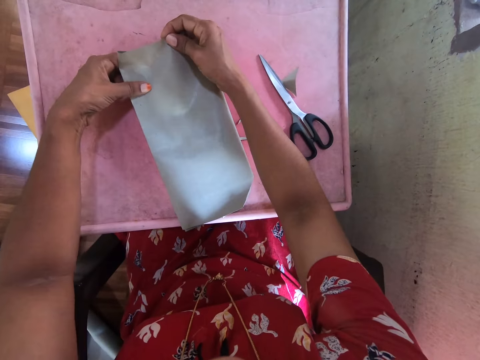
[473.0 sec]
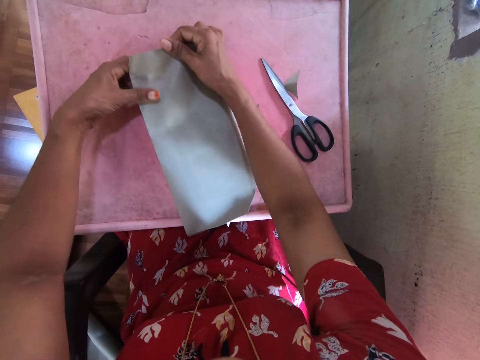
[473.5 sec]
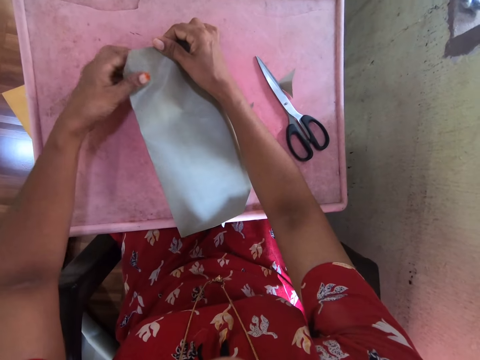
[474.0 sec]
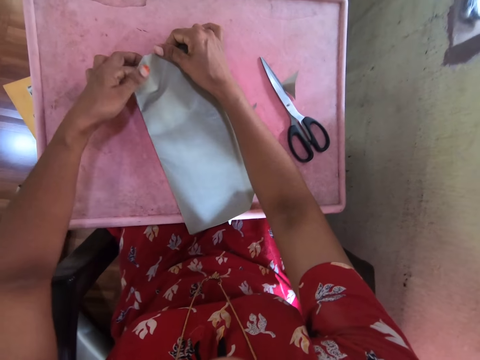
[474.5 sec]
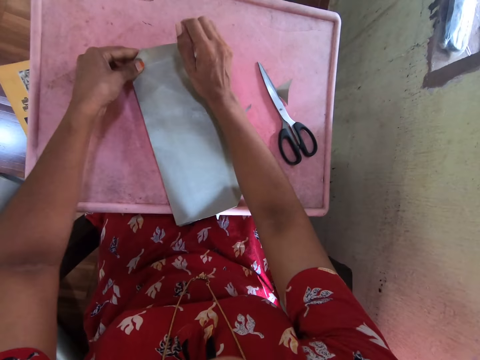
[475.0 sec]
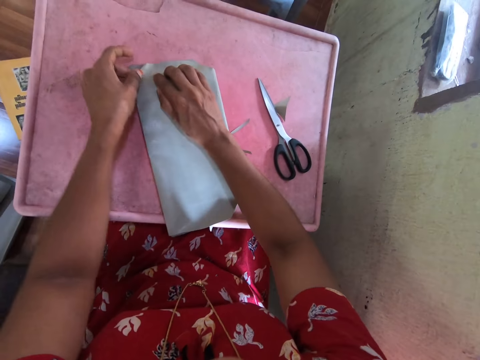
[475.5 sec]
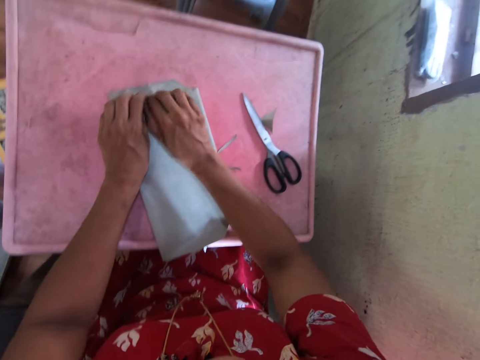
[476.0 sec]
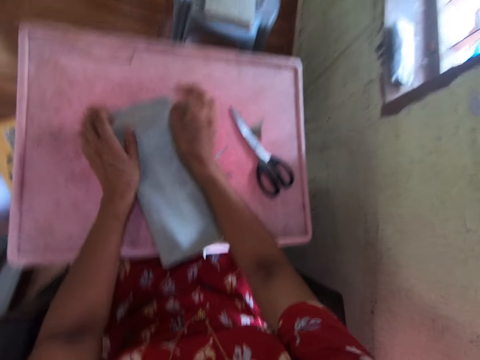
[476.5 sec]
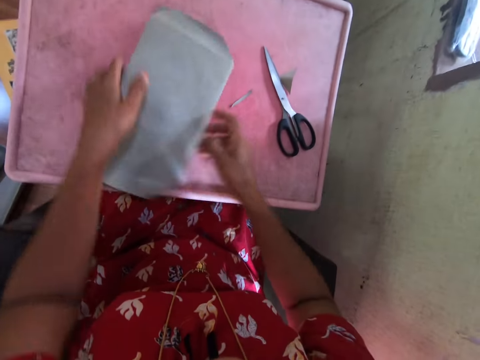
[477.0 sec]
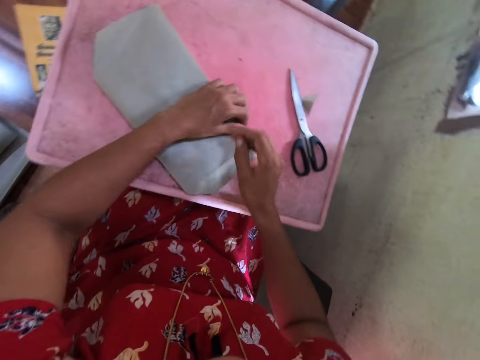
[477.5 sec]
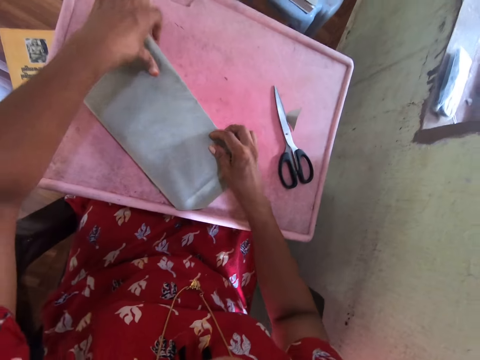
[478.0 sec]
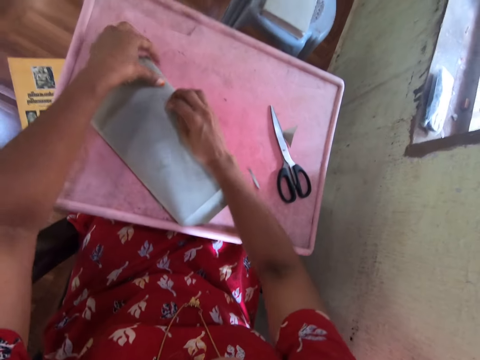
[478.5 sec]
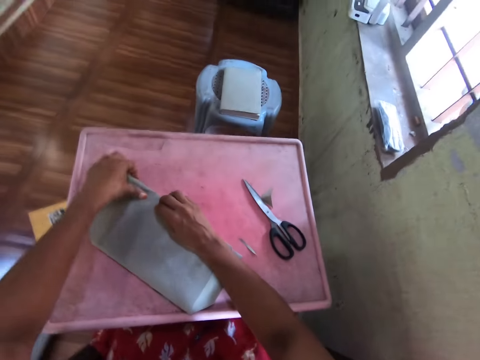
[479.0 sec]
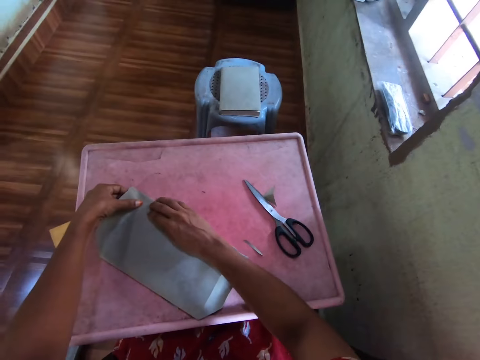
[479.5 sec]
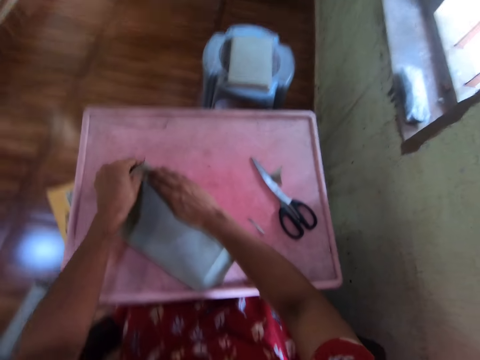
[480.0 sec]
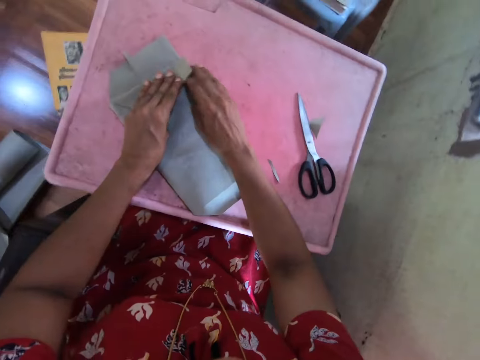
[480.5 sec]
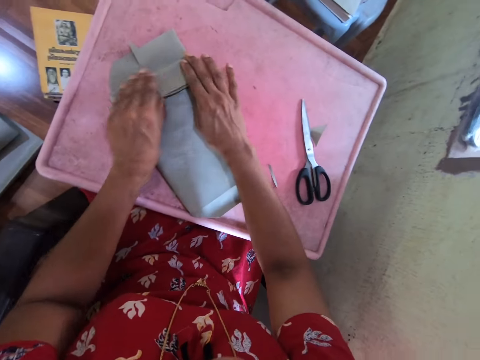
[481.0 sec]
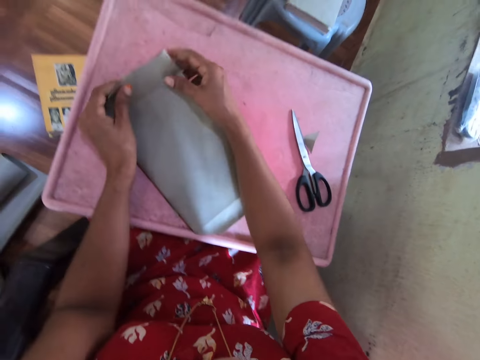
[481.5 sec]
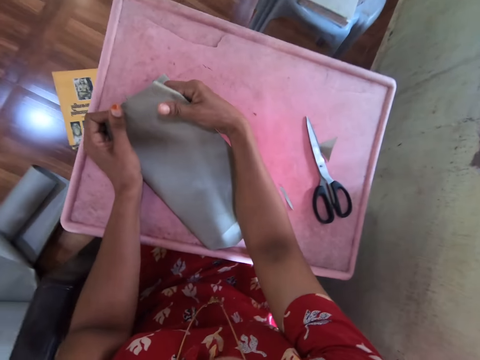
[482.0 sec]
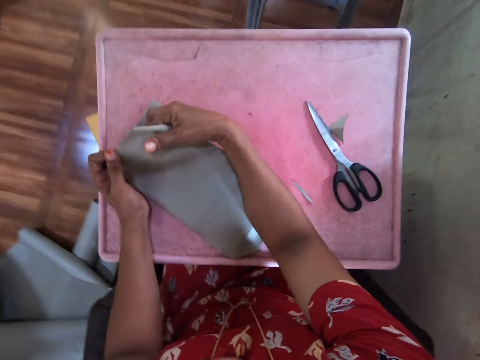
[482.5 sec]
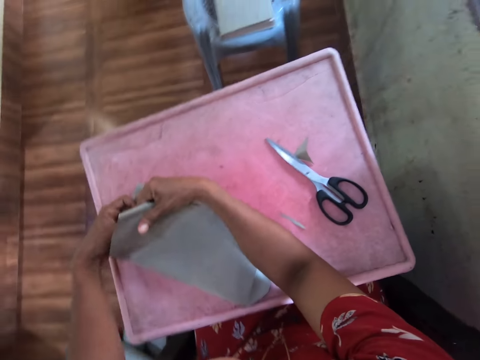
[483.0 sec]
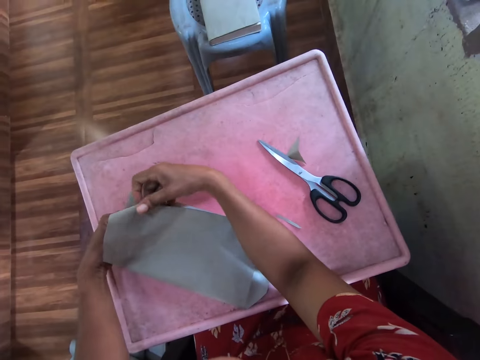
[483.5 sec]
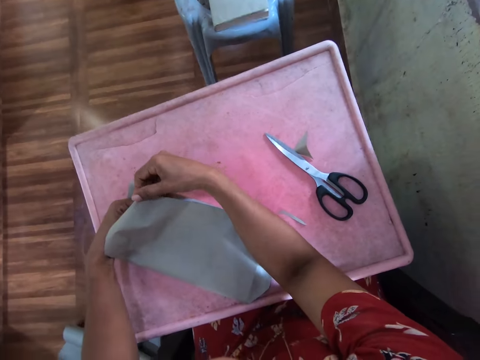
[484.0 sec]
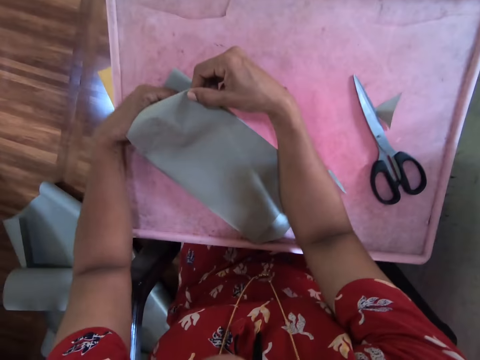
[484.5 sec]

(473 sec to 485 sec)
The camera wearer folds a paper. They adjust the book on the table with both hands. They turn around the book. They wrap the book on the table with the cardboard paper in both hands. They fold the paper.

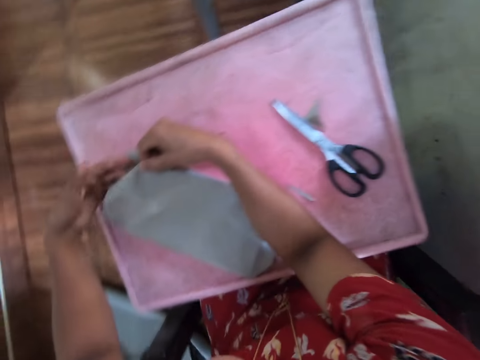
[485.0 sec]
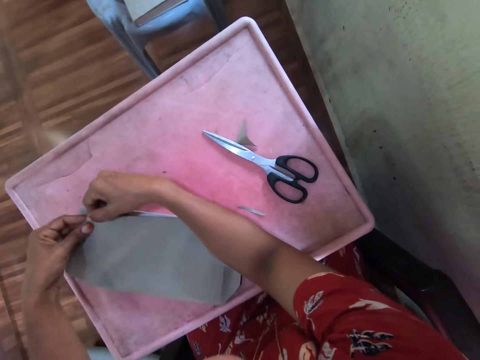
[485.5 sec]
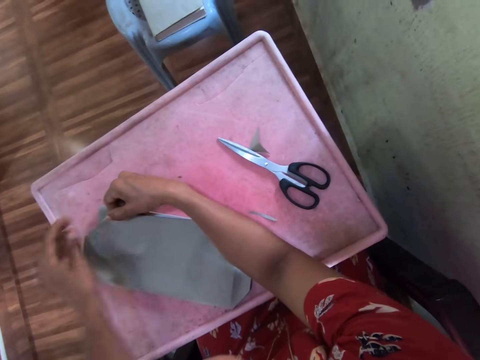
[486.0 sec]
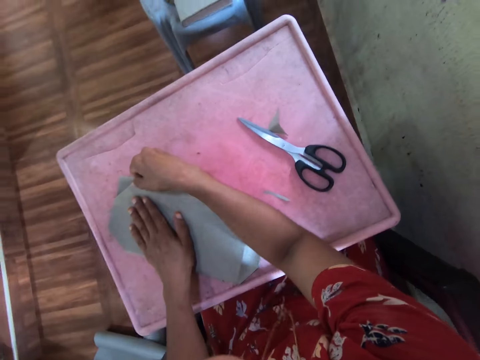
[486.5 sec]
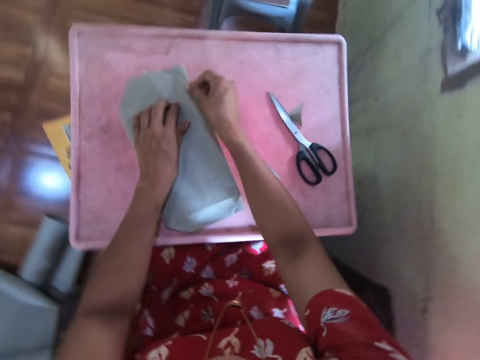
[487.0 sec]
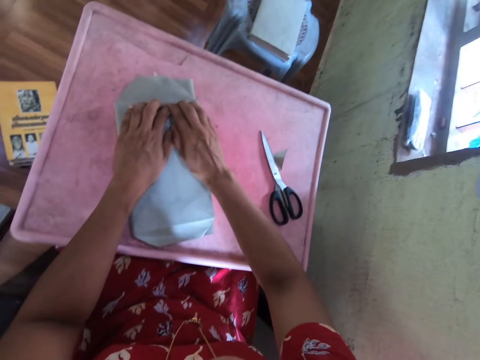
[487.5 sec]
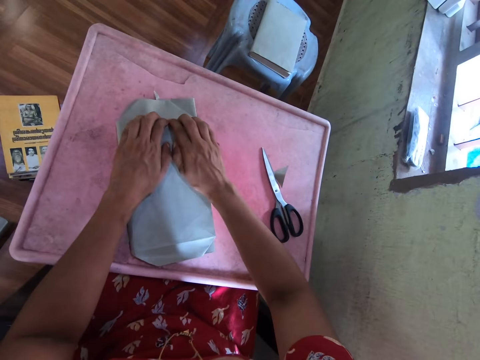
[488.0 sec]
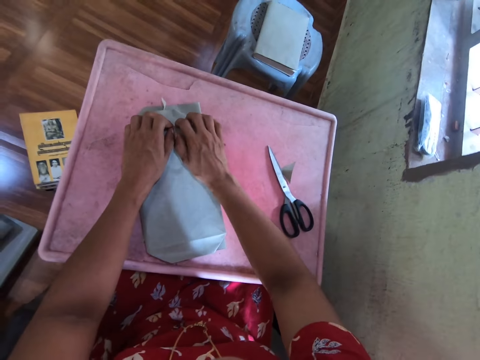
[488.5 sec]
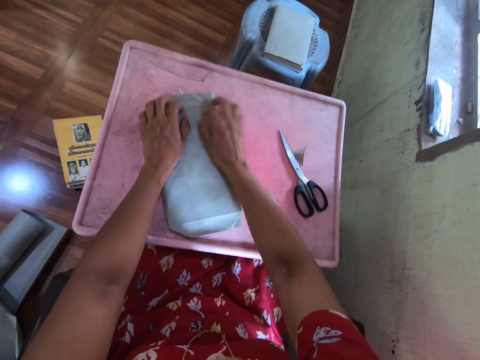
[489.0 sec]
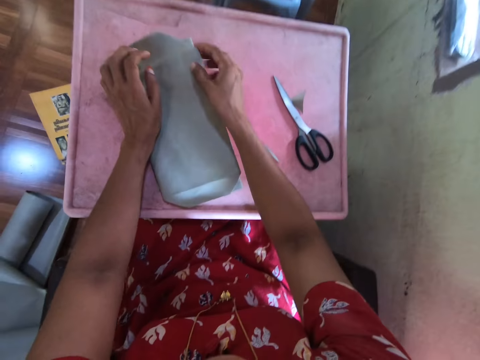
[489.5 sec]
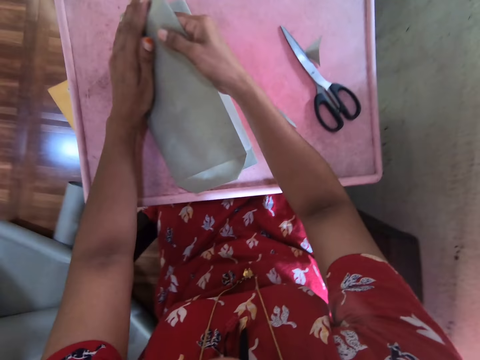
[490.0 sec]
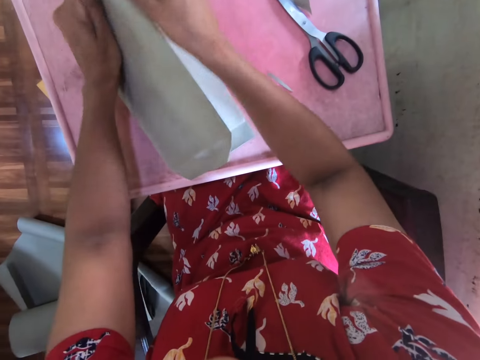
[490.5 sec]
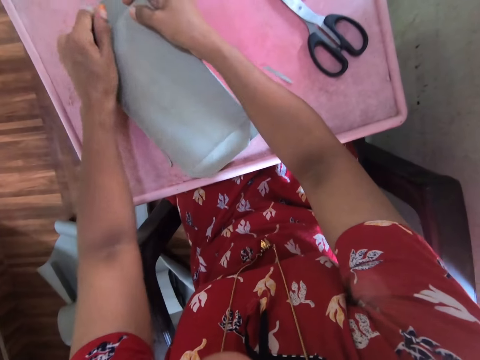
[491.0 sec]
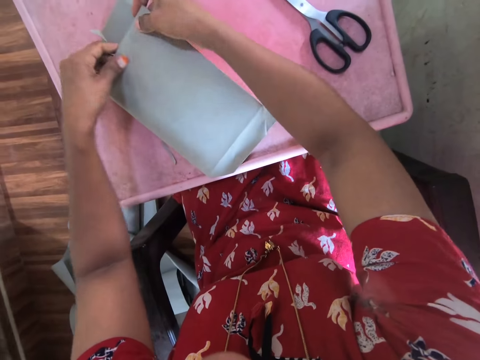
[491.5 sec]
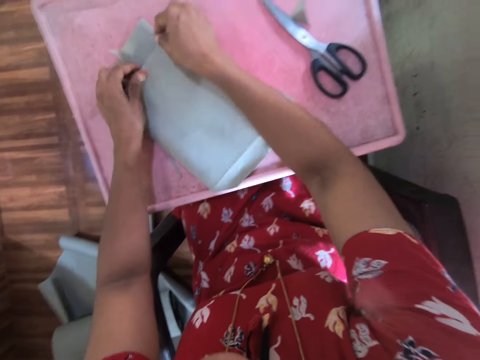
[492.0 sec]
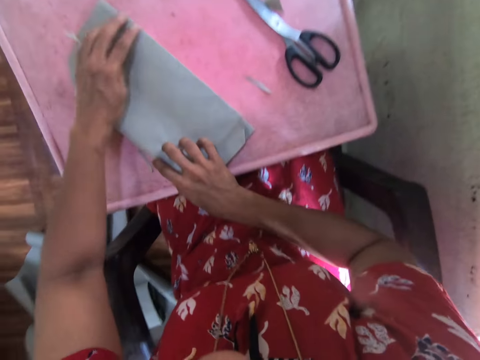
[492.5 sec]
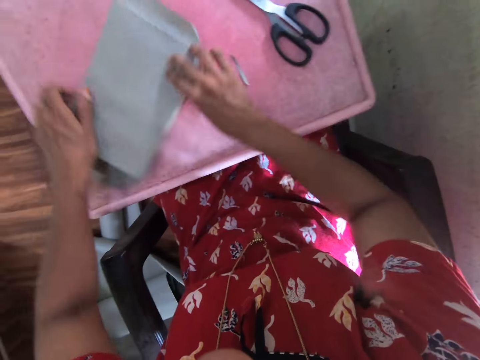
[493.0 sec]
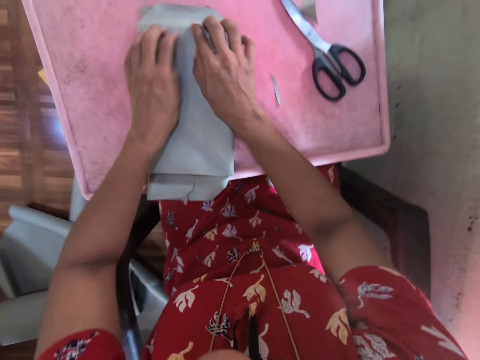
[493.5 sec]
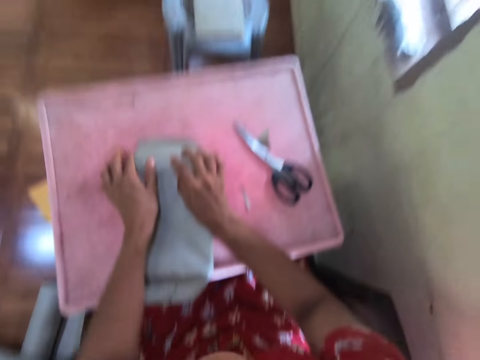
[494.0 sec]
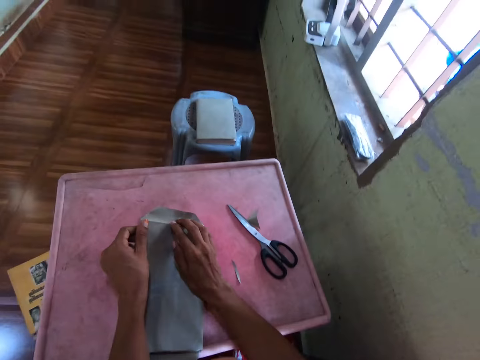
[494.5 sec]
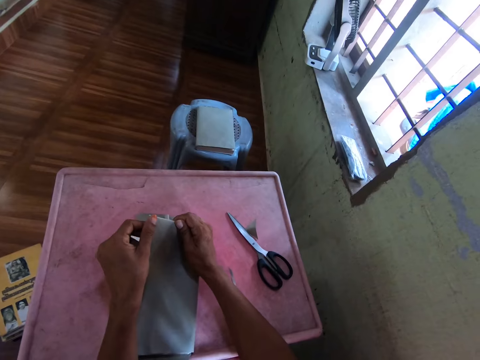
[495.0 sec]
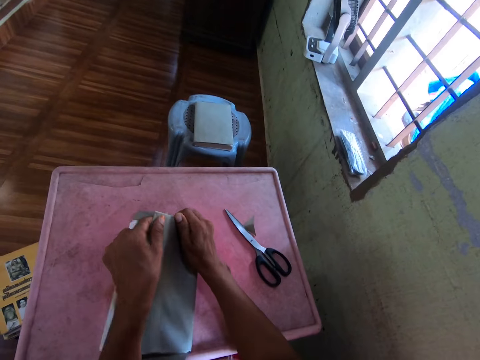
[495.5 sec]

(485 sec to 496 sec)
The camera wearer opens a book. They adjust the book on the table with both hands. They turn around the book. They wrap the book on the table with the cardboard paper in both hands. They fold the paper.

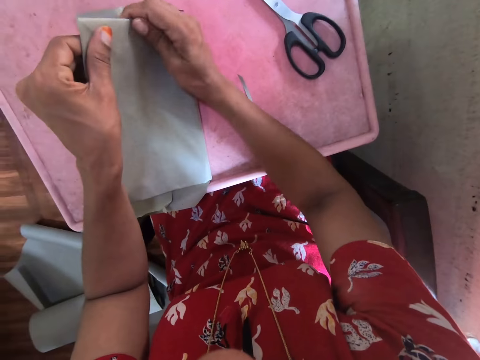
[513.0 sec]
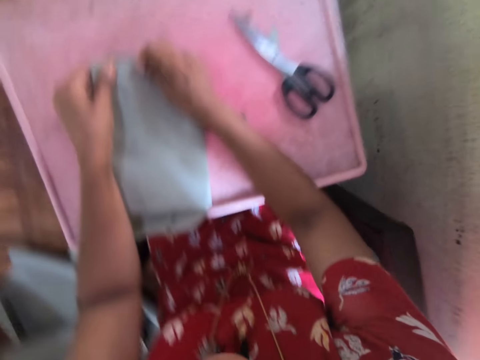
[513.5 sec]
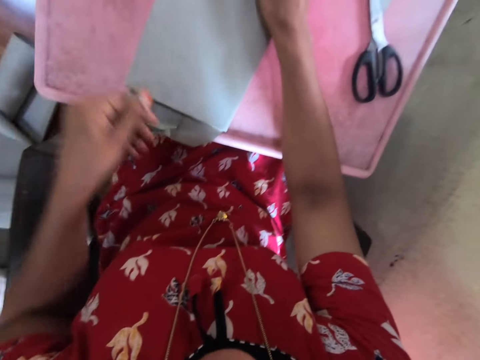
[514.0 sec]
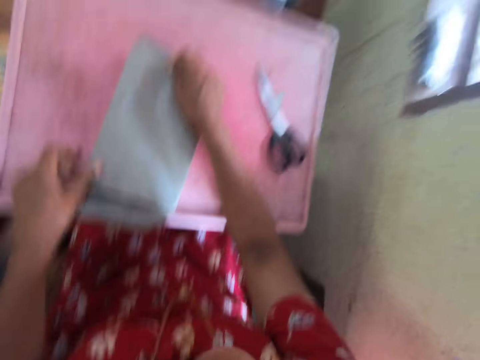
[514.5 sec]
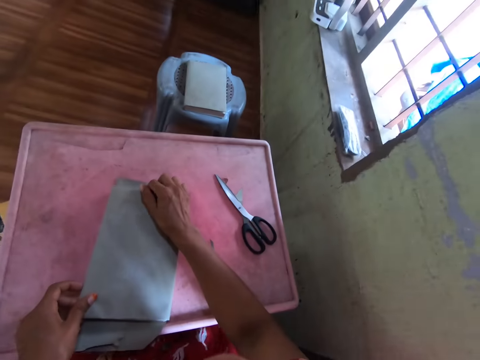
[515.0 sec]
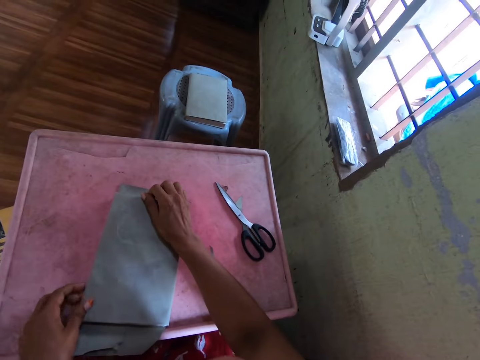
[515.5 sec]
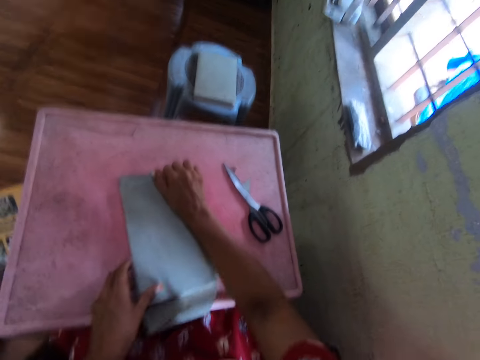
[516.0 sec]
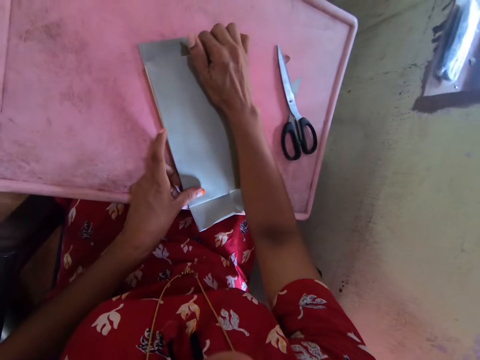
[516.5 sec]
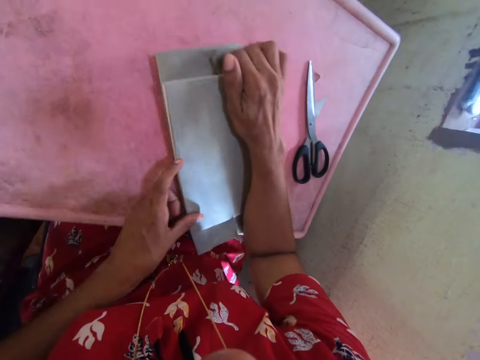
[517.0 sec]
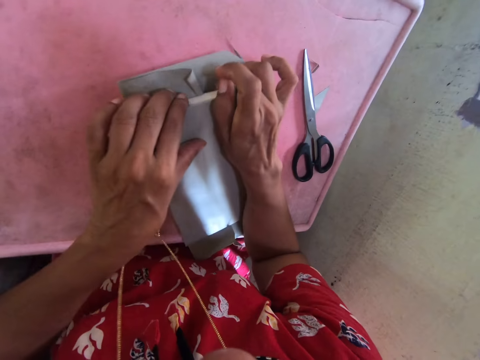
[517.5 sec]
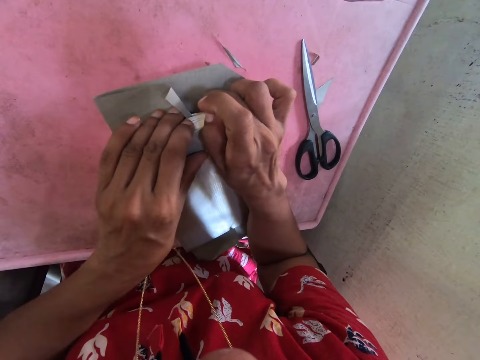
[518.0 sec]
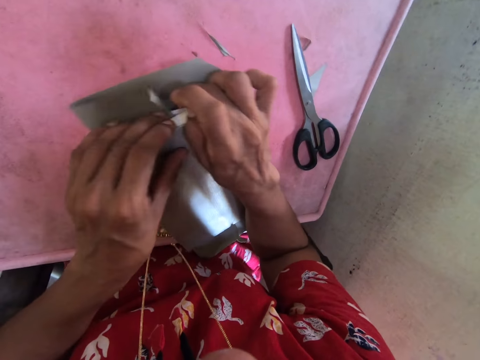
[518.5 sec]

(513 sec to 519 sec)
The camera wearer folds a paper. They turn a book.
